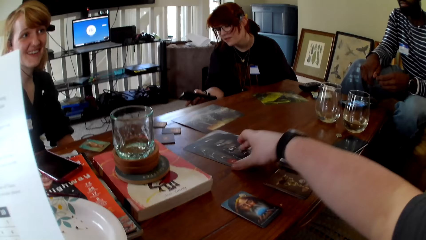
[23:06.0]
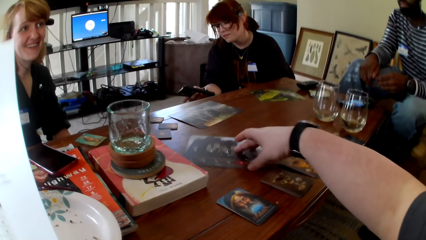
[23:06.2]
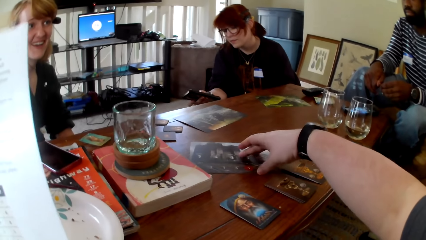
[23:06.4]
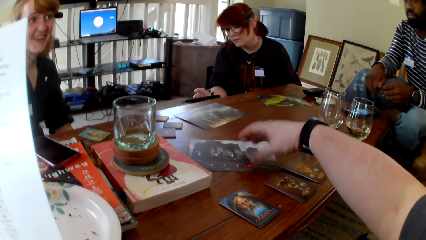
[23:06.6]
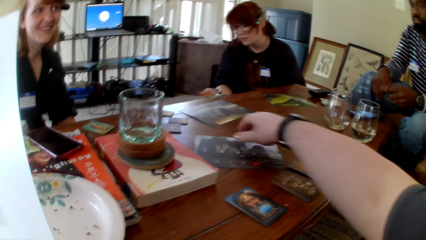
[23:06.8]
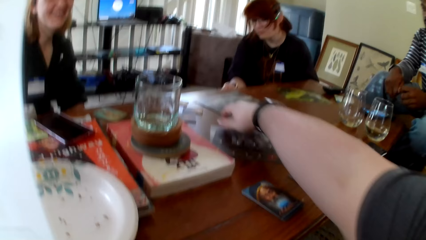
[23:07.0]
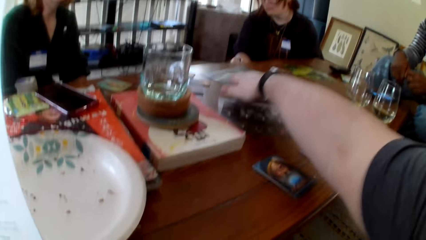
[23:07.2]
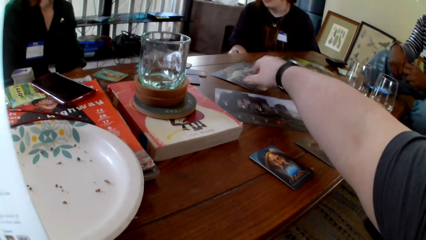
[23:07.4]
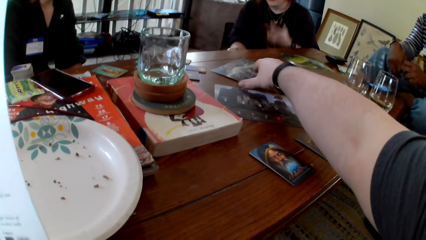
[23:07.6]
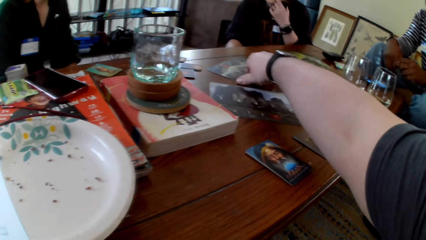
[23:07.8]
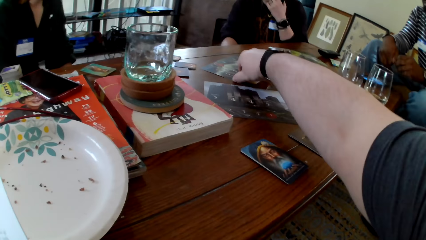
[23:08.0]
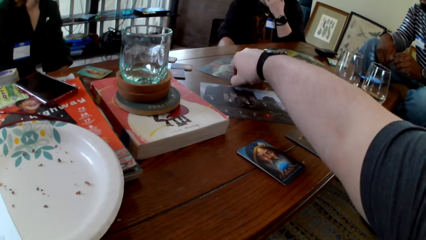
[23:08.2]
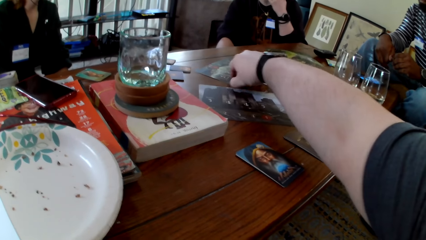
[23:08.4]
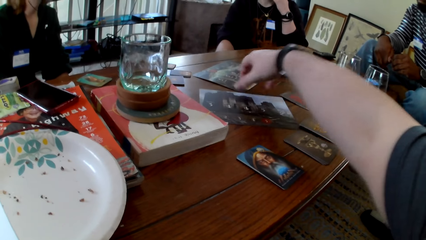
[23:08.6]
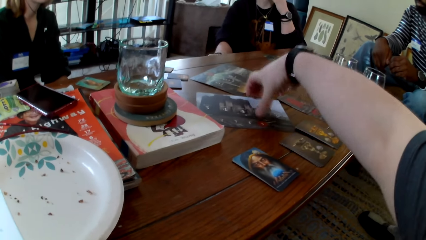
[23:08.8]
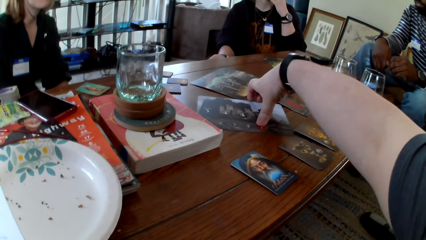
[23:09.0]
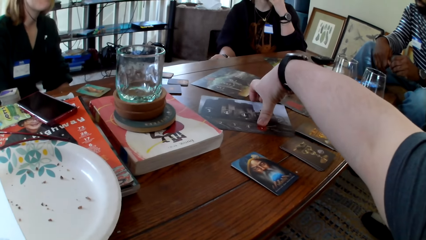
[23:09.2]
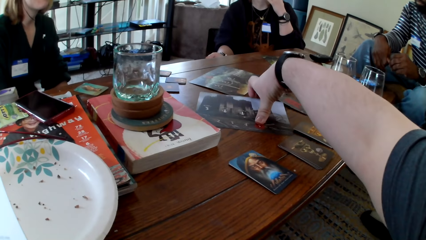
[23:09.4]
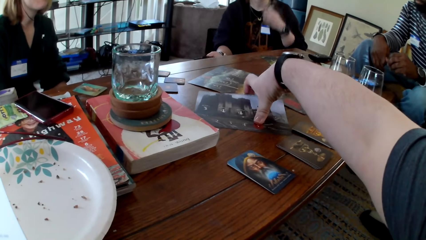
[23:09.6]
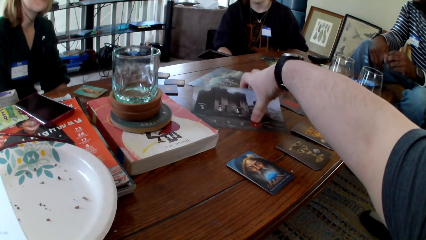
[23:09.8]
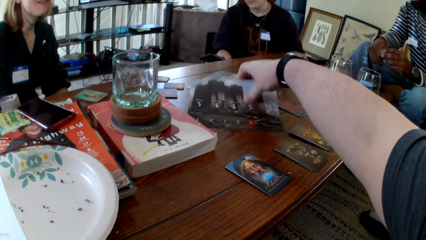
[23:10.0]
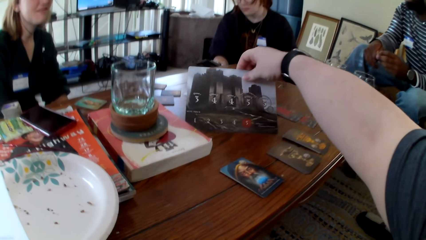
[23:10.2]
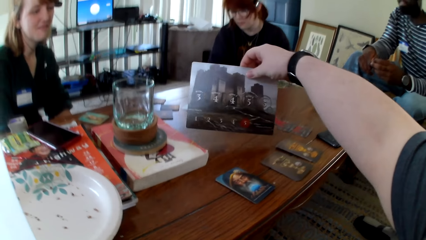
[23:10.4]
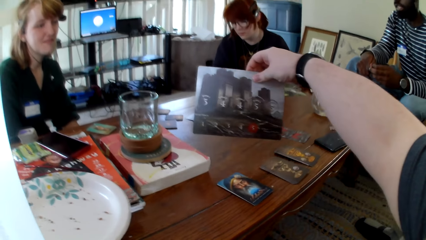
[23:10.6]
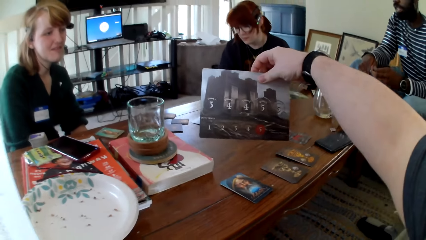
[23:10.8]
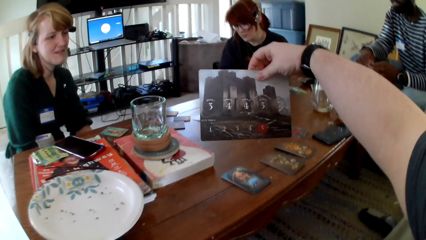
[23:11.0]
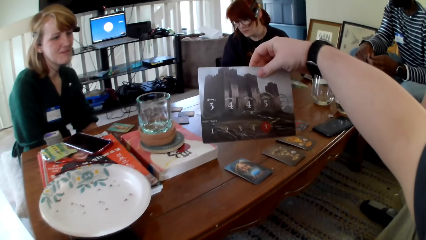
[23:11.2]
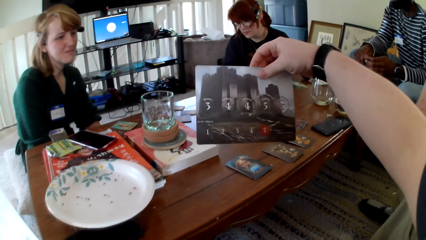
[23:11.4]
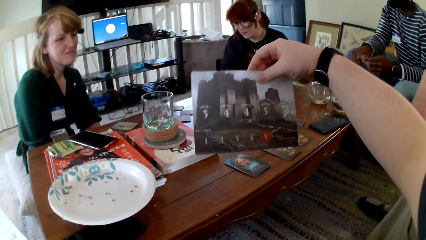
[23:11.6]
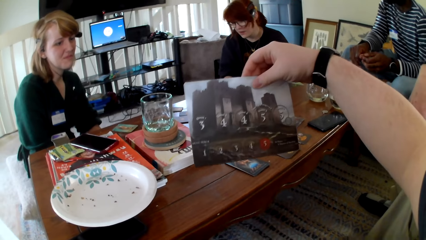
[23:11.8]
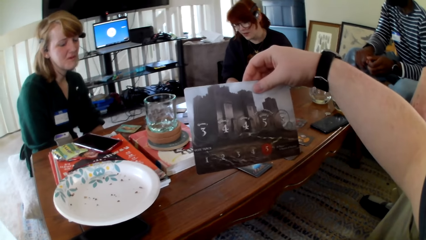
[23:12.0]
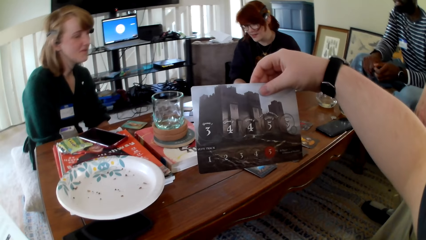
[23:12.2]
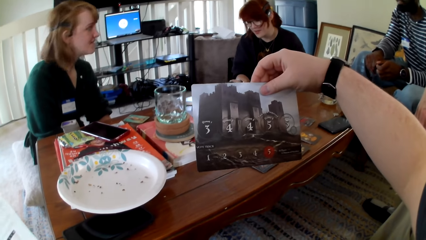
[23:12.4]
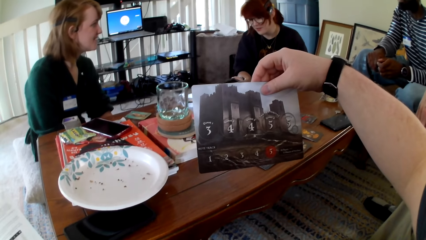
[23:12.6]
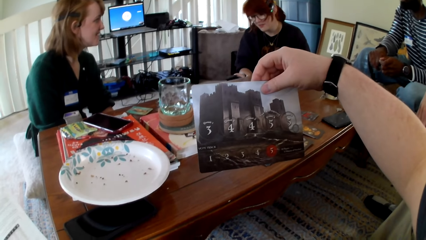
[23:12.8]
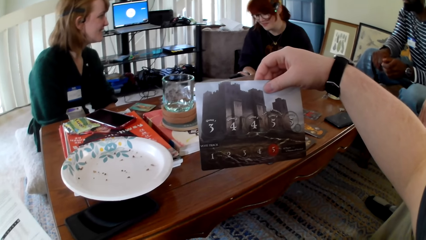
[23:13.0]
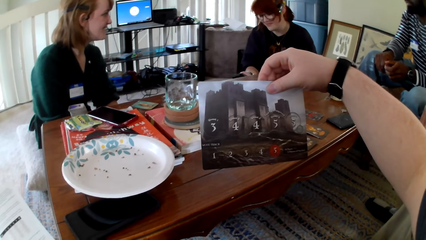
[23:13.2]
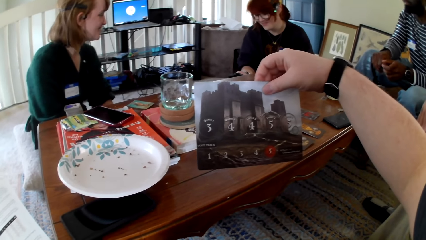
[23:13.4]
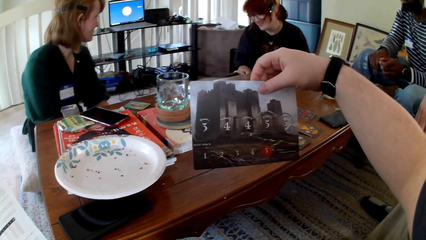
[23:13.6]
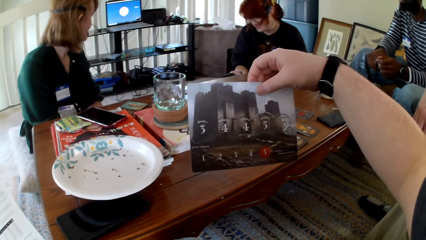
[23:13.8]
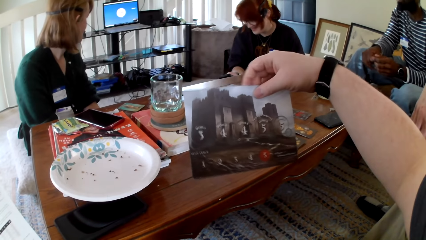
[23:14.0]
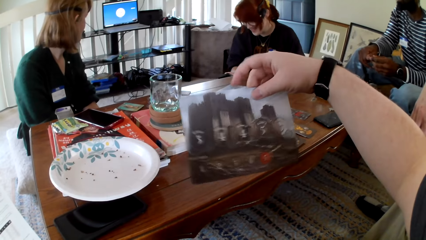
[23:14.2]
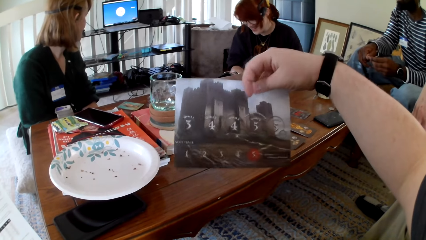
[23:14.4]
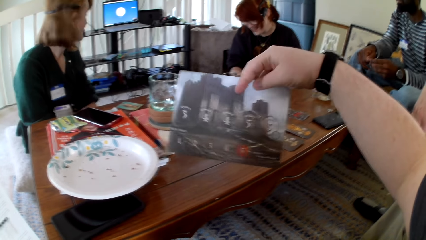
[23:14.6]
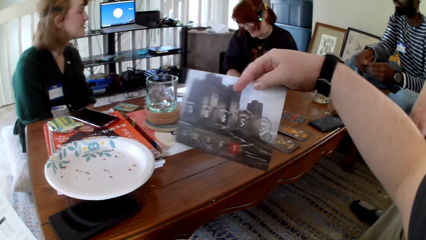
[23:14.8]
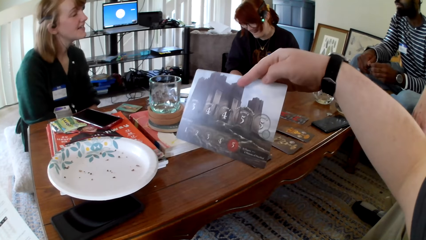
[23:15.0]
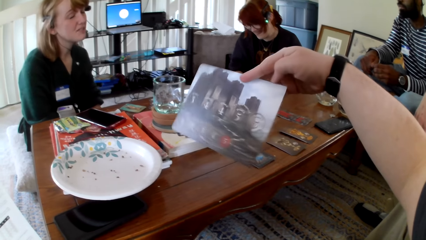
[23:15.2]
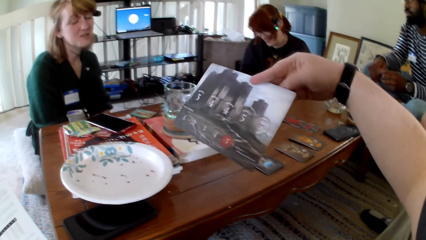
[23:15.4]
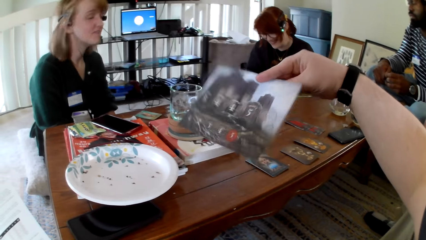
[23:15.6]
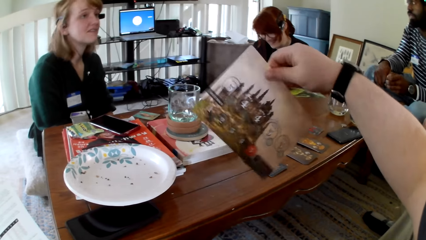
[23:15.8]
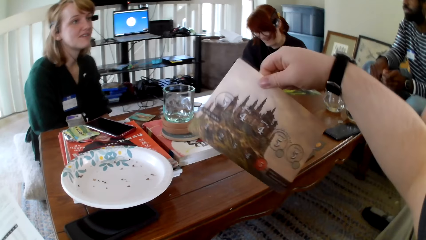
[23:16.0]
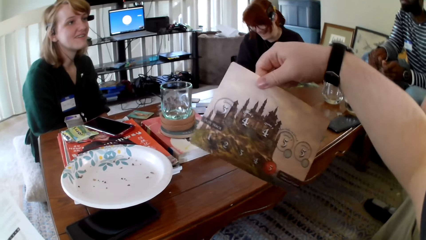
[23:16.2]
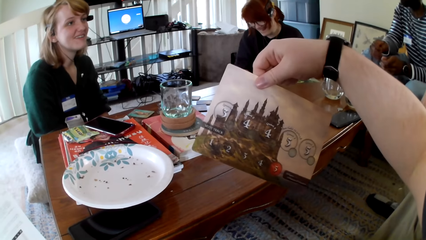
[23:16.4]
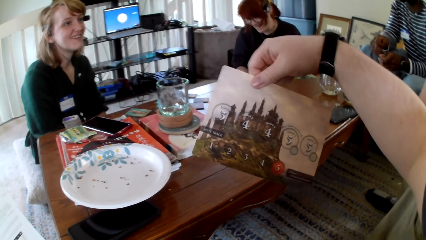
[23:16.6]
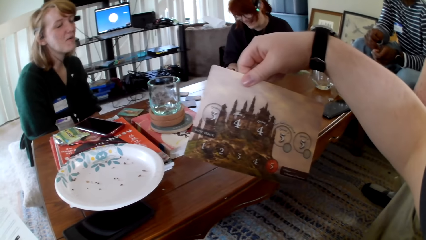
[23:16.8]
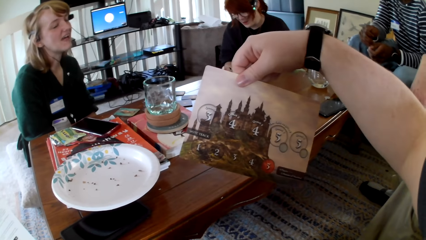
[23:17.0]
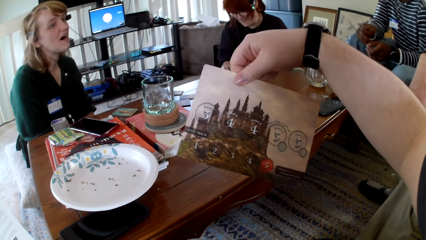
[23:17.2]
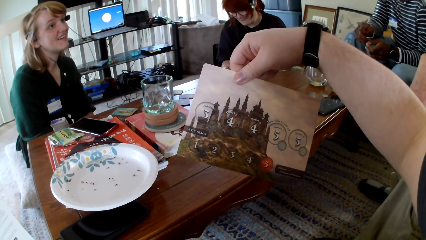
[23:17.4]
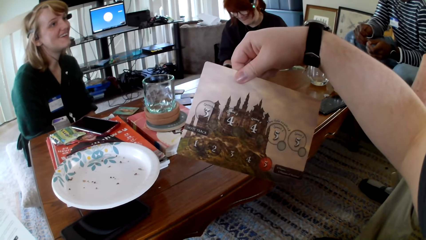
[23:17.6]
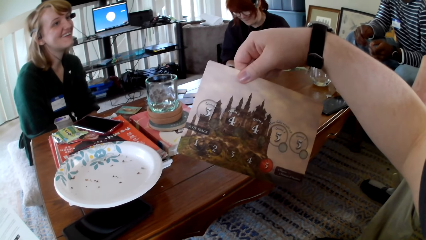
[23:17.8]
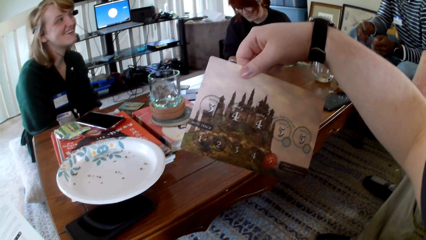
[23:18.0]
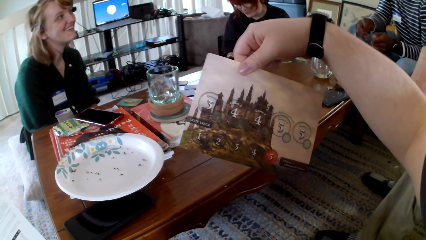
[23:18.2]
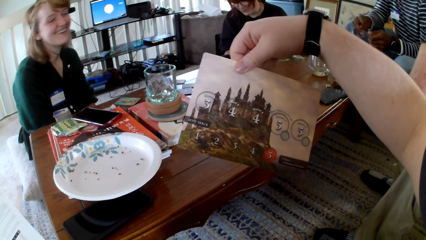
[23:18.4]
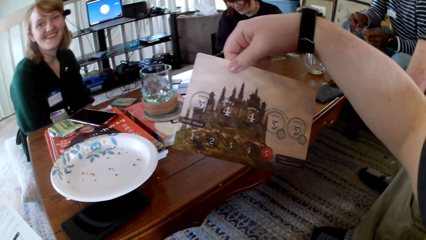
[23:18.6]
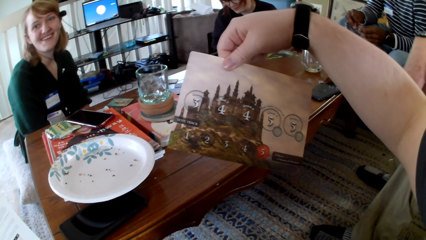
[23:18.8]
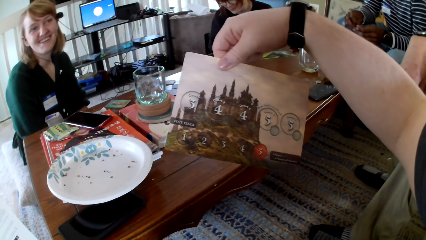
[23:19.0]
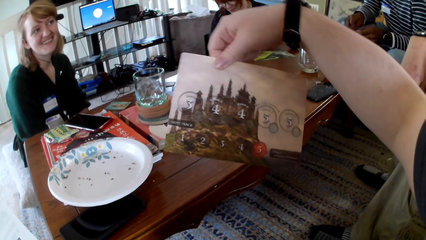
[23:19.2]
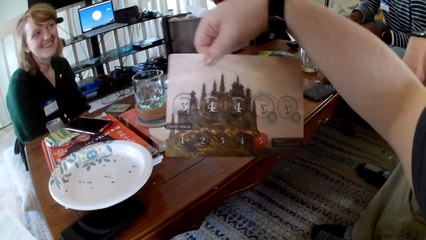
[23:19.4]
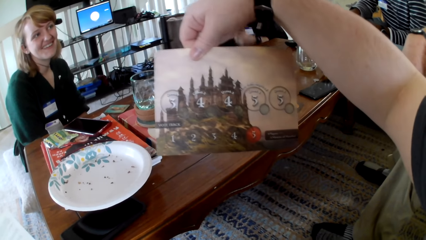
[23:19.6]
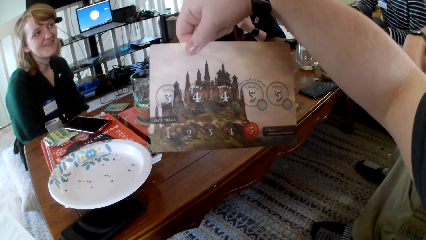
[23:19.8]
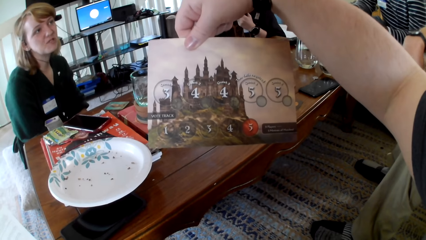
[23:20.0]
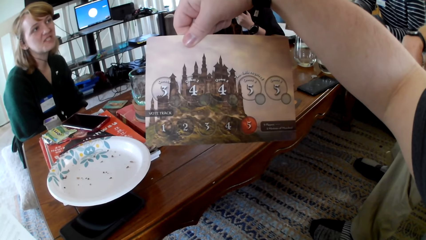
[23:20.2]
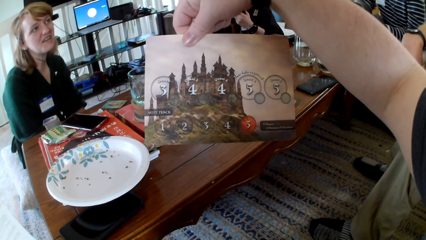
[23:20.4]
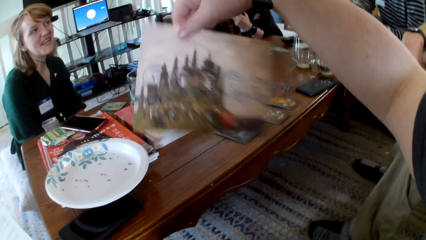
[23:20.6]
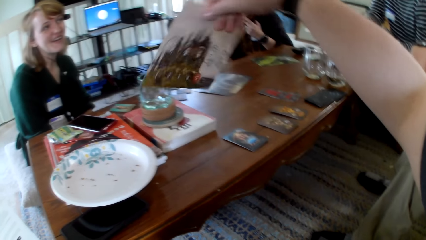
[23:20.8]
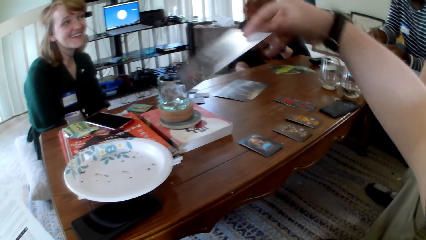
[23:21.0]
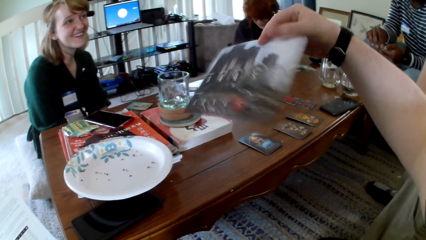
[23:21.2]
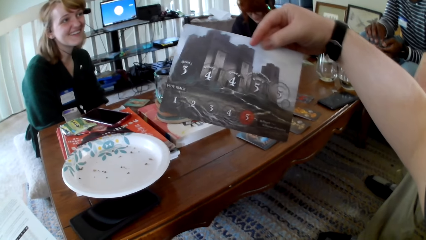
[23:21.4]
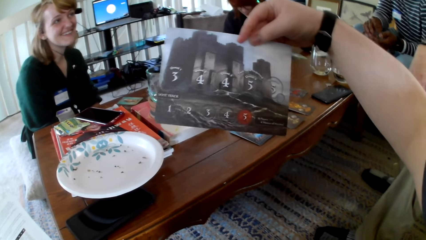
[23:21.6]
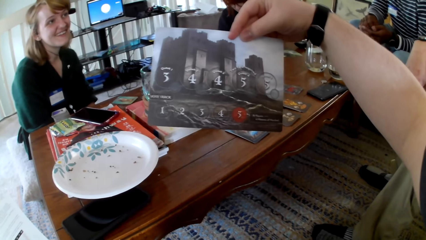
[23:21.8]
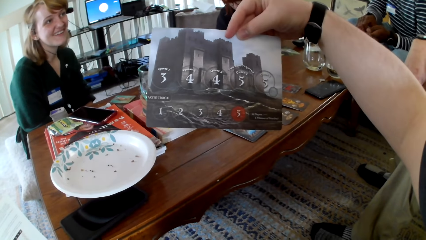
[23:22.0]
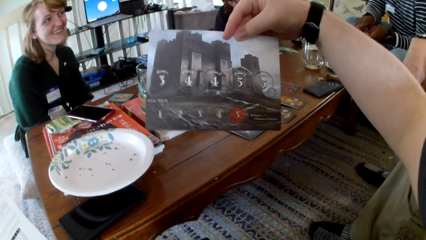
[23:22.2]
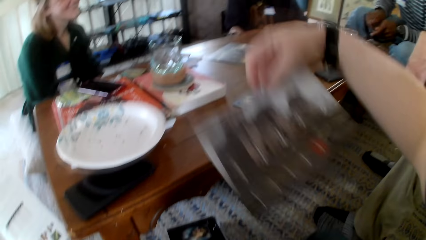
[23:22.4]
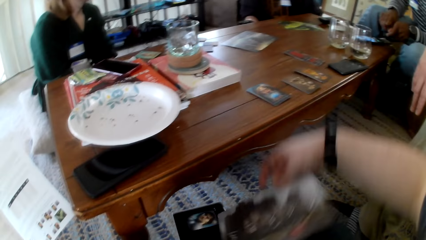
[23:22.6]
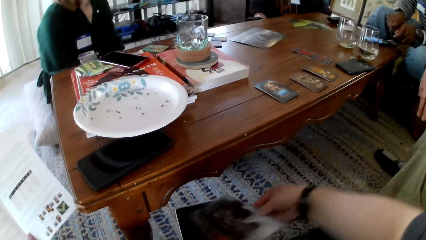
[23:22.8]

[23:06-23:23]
A woman holds a phone. The camera wearer rotates a picture. The woman touches the phone. The camera wearer pulls his hand off the picture. He touches something. He pulls the picture. He picks up the picture. He touches a card. He checks the picture. He raises his hand up. He flips the picture. He checks the picture. He touches the cards. He flips the picture. He checks the picture.
